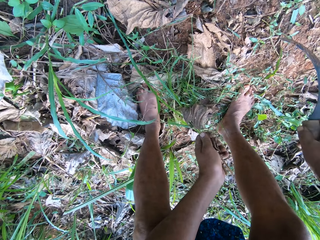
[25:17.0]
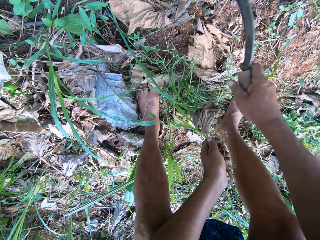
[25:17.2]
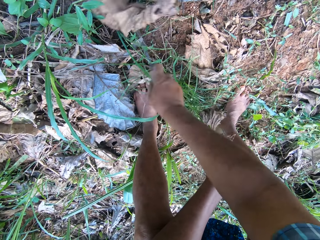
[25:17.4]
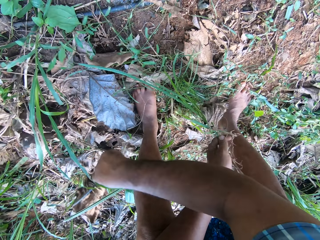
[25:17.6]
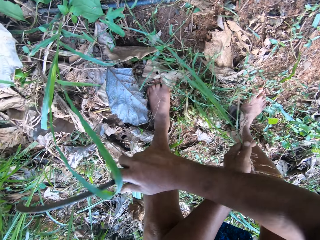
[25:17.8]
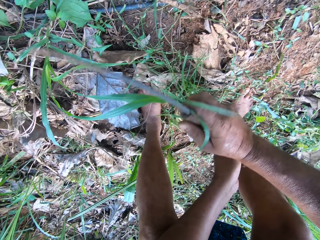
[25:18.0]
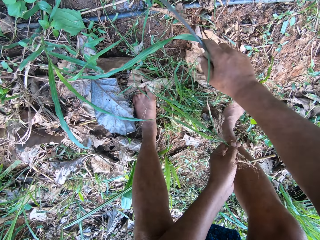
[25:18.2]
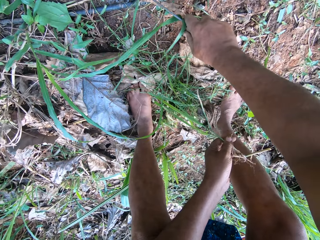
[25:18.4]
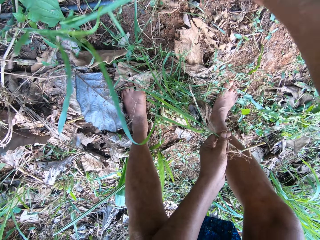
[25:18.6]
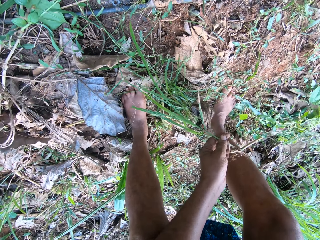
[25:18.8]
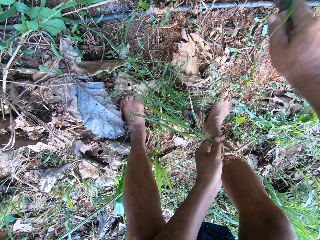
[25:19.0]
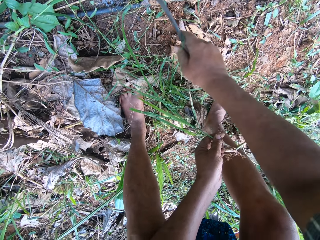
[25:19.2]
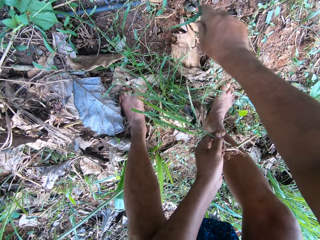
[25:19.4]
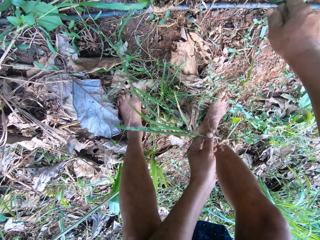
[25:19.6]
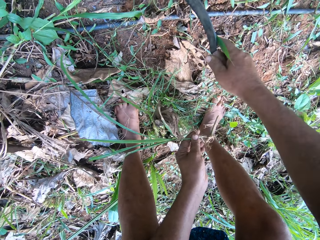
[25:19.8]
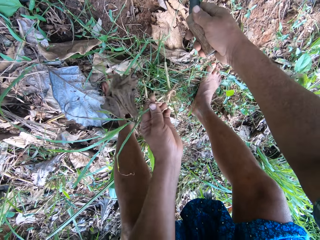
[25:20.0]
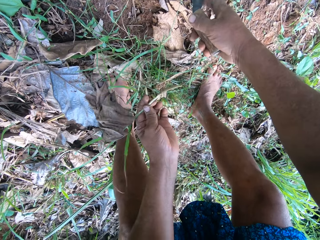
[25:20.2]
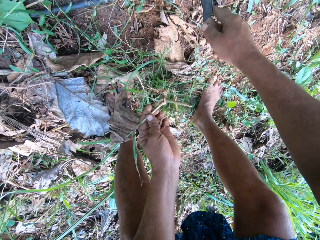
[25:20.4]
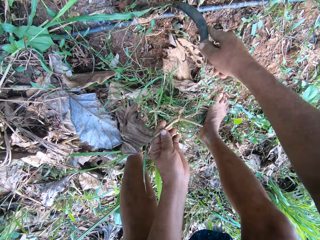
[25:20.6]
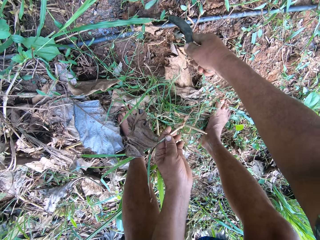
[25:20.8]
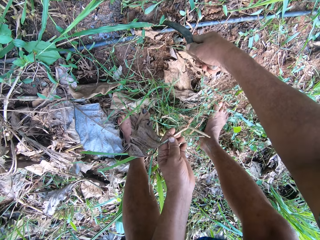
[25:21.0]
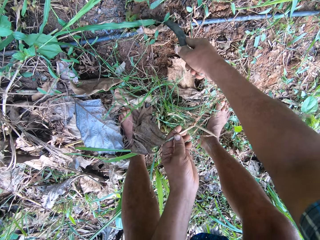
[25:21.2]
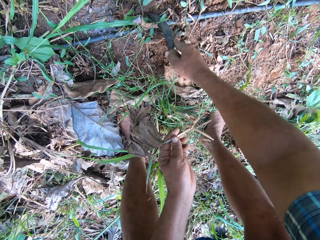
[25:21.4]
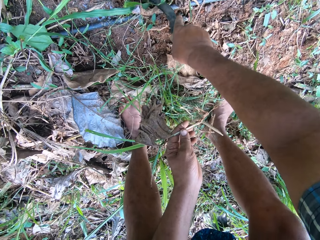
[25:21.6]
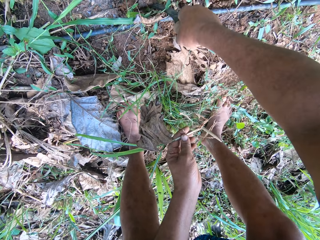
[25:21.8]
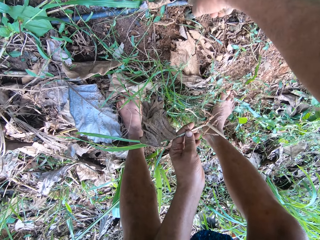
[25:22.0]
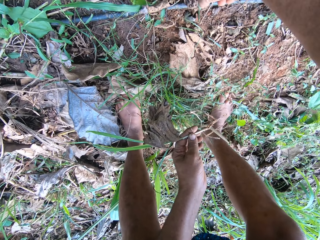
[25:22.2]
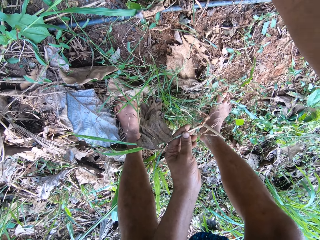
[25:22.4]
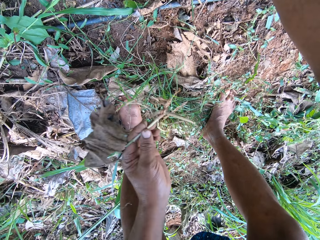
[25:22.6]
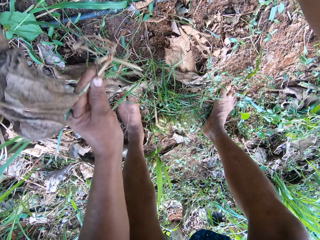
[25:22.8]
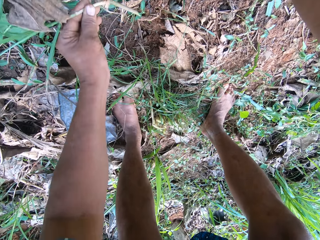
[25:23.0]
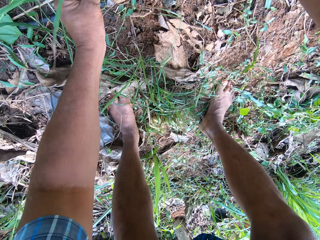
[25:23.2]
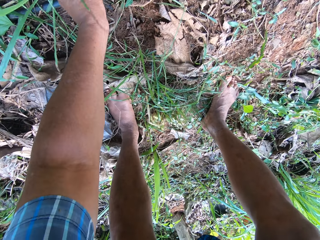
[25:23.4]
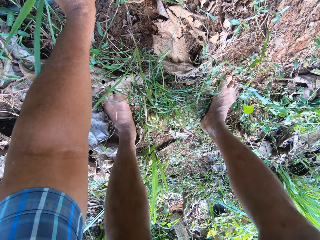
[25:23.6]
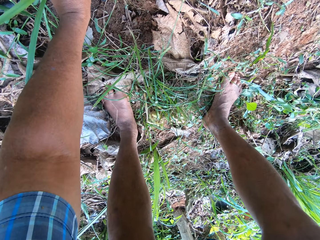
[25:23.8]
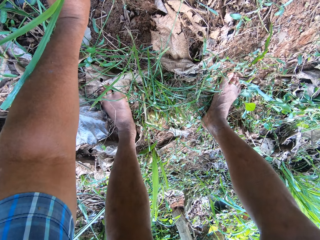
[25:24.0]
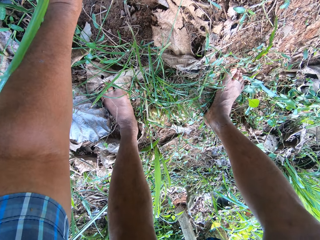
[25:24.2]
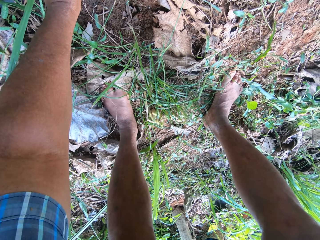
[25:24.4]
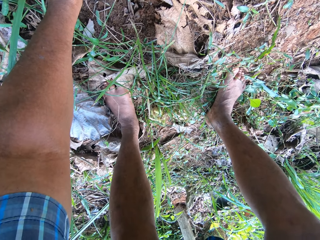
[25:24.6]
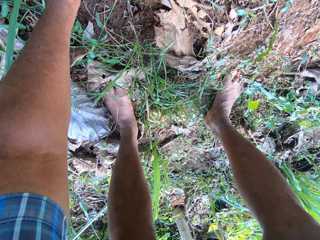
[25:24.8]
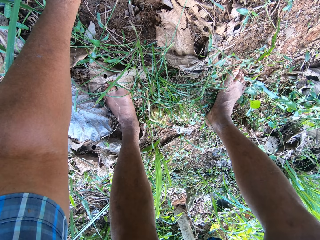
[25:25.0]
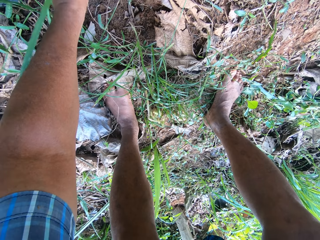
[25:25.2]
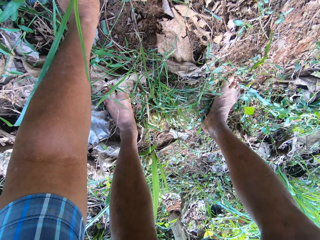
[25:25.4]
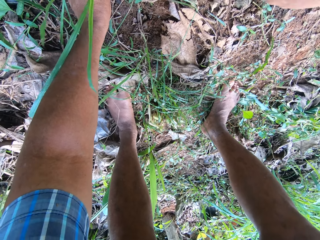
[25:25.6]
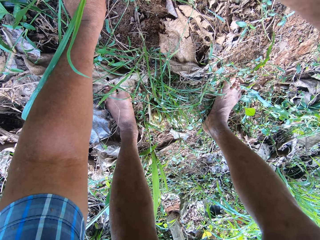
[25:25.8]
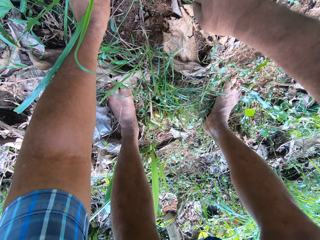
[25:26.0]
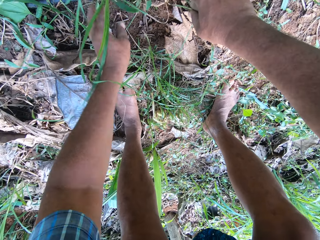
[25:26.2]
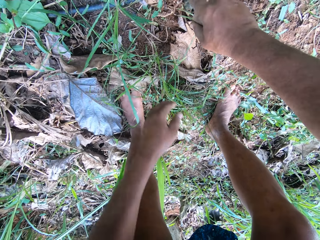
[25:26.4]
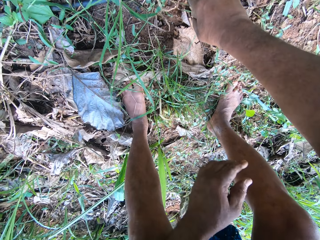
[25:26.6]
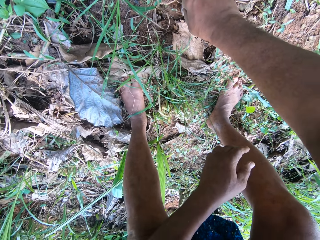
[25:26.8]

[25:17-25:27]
The camera wearer kicks the leaves with the sickle. They dig the ground with the sickle. They dig the ground again. They replant another napier grass root.

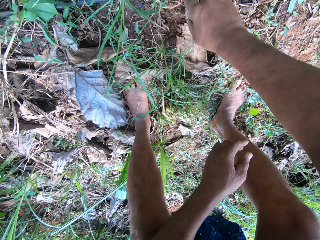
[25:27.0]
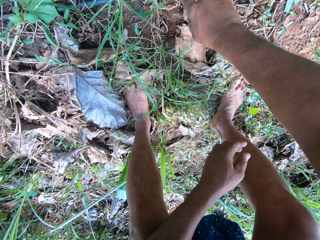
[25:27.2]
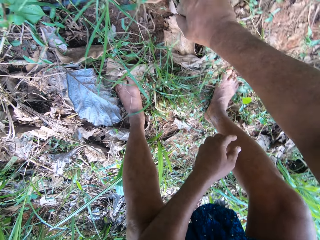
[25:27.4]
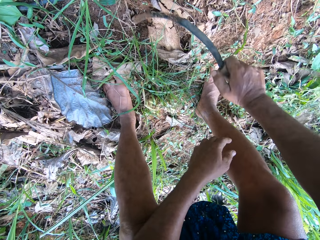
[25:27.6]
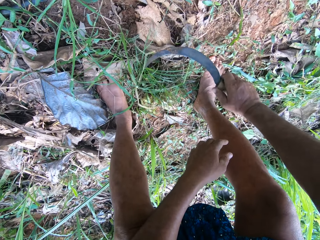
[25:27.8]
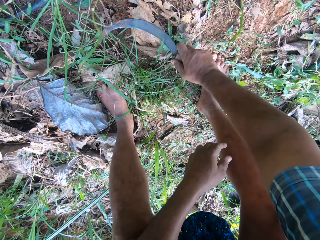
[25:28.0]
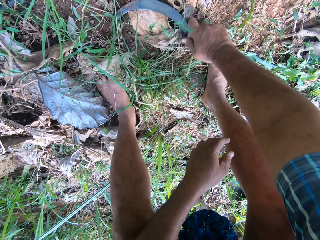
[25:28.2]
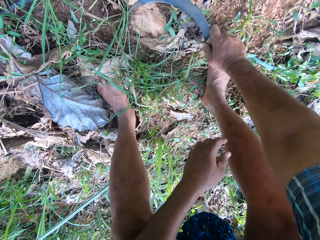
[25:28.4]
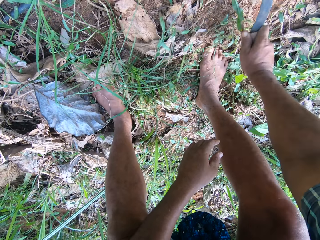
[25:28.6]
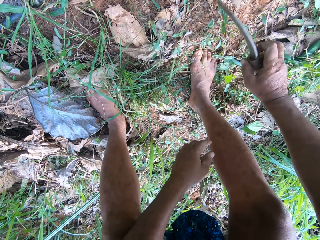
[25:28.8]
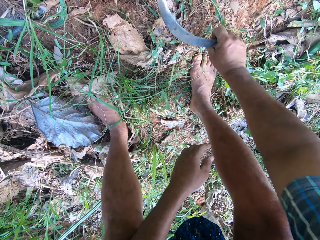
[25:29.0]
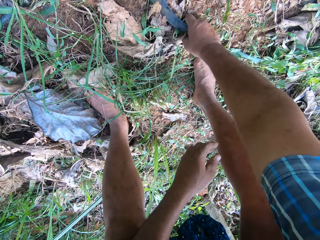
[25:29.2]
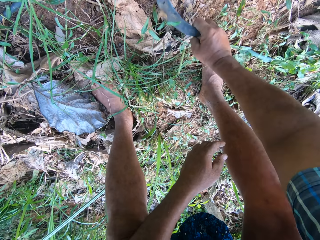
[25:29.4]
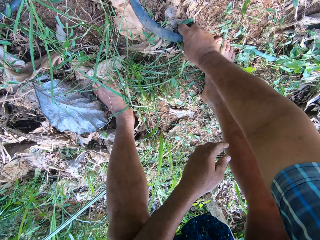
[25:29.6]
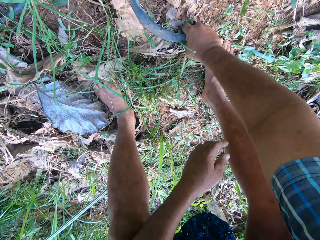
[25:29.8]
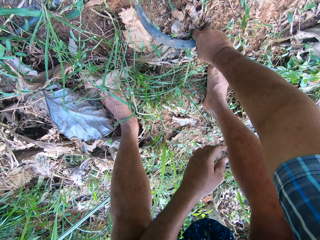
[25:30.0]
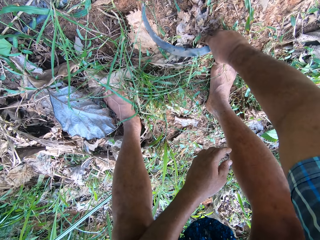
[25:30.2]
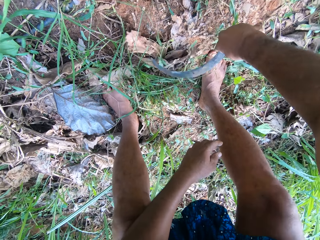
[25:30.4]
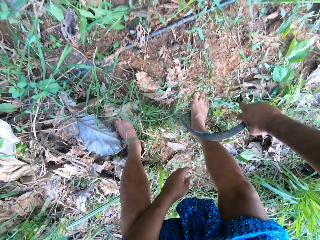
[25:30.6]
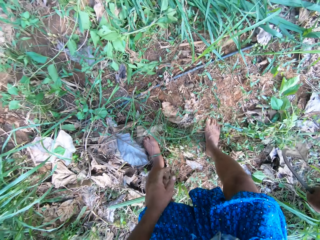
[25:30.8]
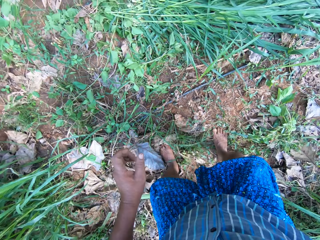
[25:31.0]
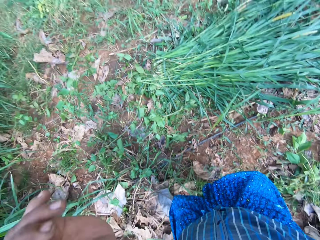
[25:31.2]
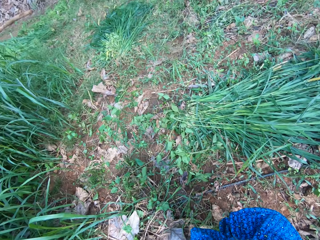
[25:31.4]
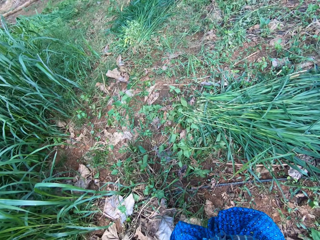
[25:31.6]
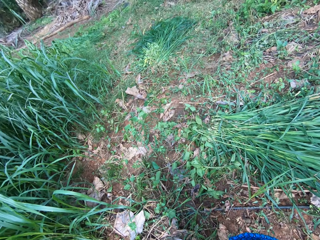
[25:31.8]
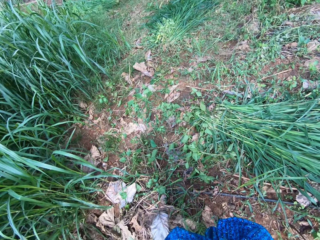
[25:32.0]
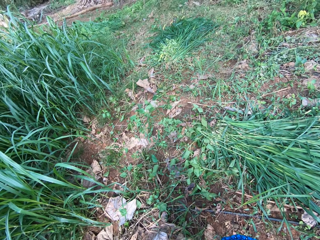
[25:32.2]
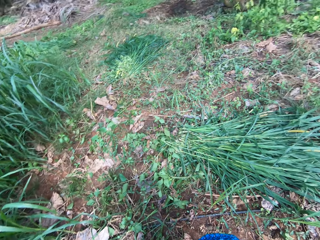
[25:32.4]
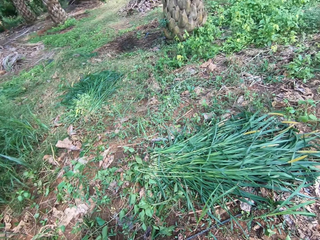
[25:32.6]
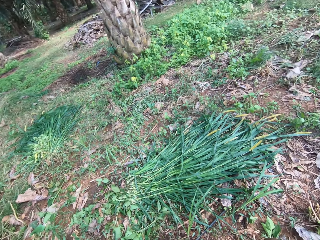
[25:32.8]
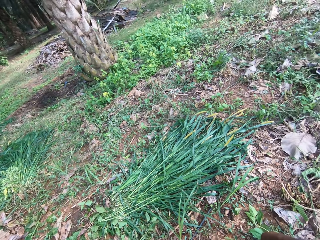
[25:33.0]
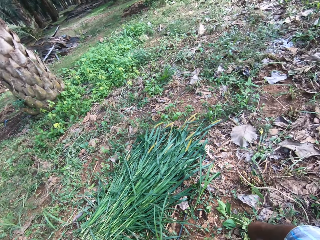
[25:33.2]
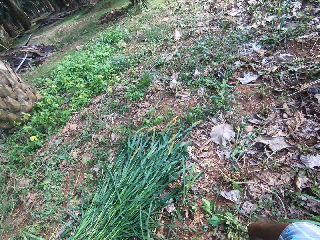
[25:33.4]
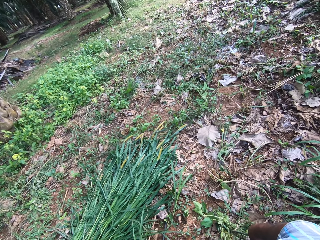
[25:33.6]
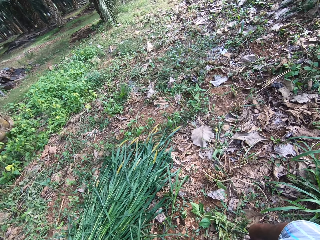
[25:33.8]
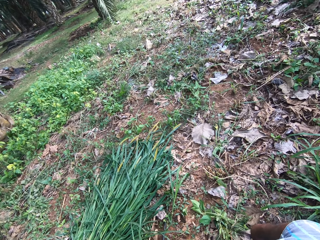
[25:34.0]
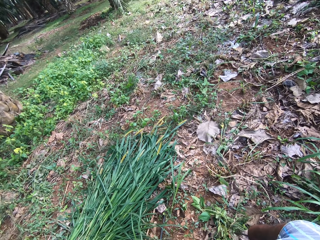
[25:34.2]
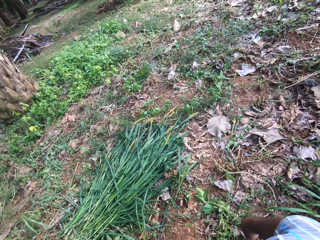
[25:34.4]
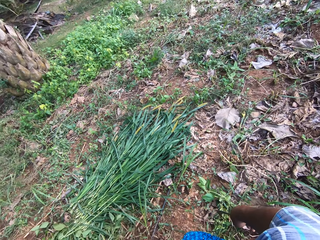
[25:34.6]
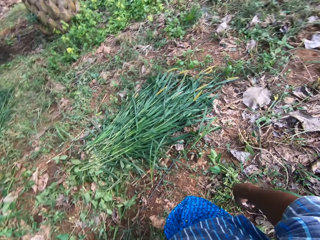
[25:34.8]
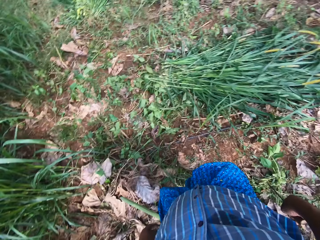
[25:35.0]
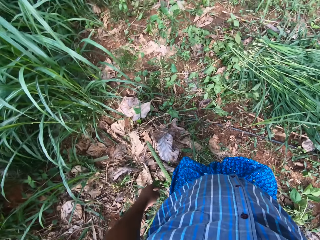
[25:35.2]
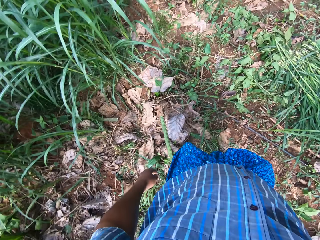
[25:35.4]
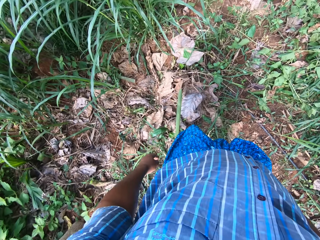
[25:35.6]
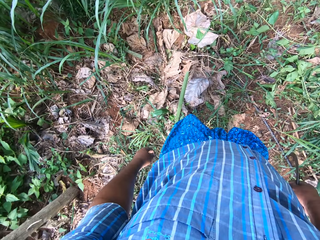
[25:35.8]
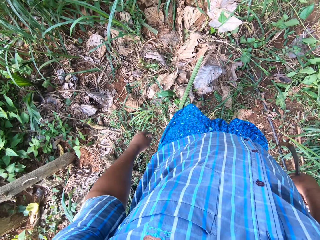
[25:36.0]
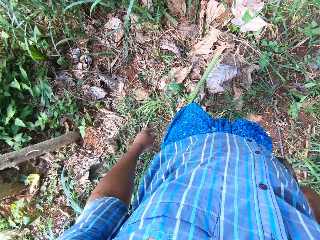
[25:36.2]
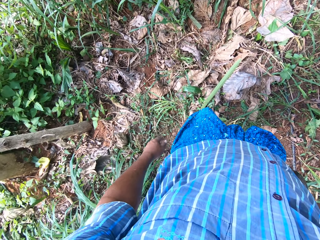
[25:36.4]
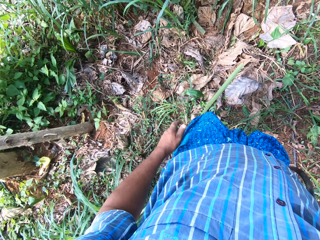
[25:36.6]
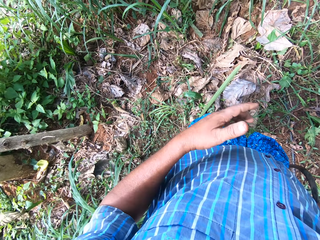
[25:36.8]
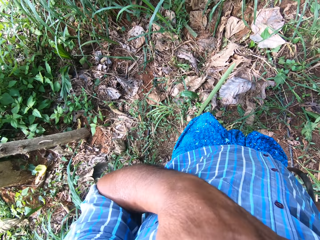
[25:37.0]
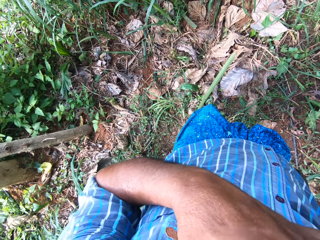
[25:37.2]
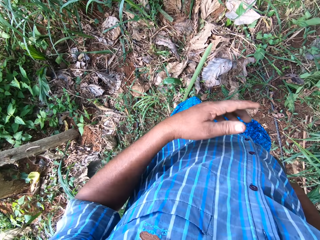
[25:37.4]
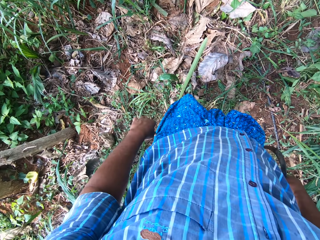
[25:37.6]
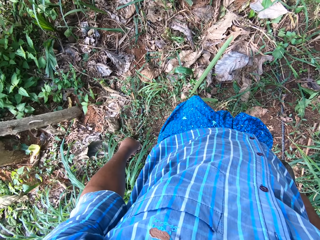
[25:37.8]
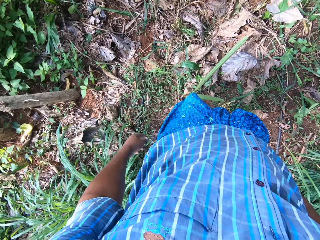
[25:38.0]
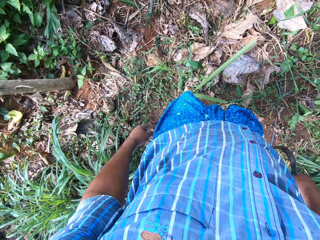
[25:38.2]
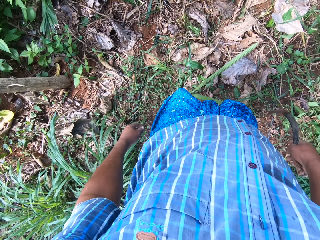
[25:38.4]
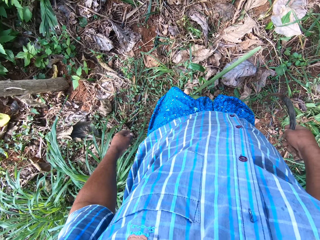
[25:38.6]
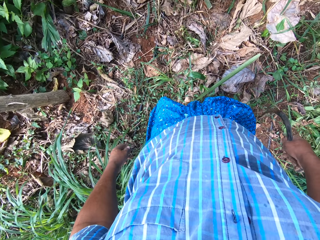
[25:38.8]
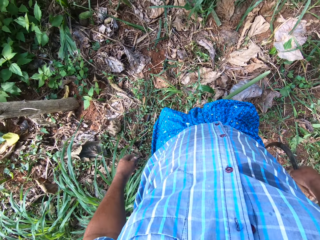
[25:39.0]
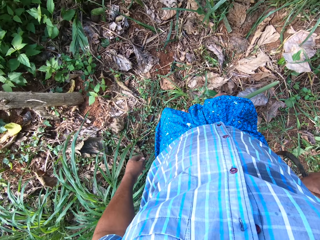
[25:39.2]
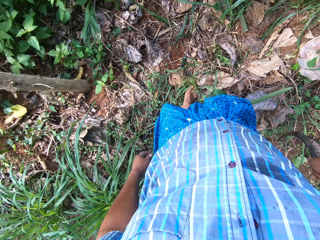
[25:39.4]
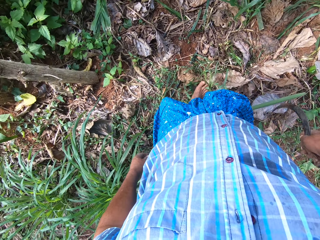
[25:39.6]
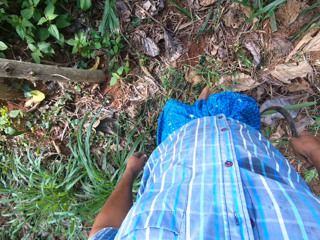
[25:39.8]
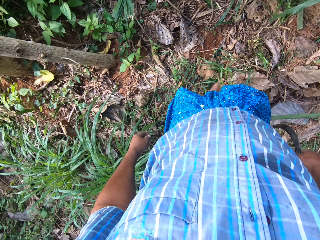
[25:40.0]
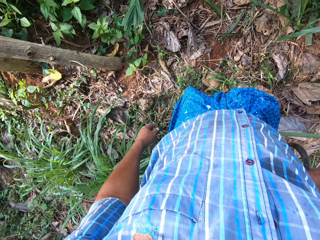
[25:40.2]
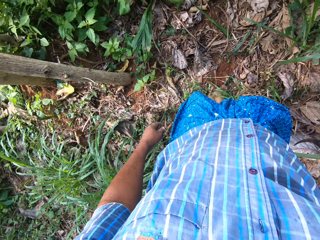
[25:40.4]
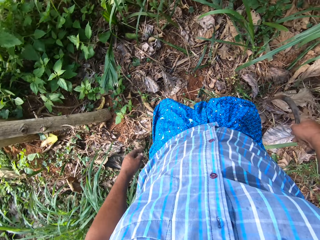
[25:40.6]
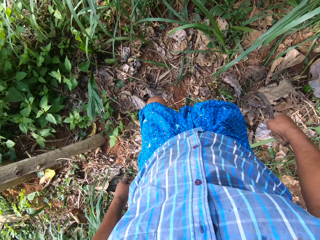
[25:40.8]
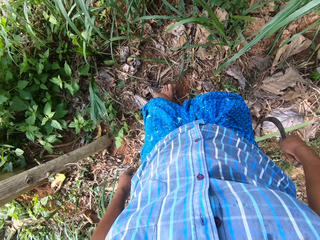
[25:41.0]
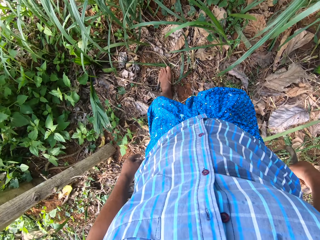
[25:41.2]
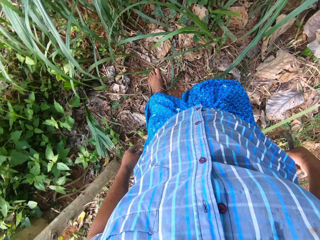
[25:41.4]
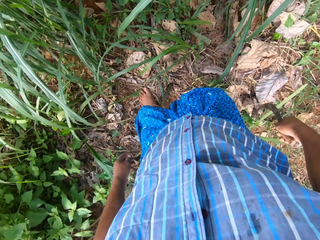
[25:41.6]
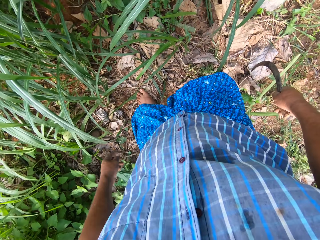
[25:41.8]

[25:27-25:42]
The camera wearer wipes the sickle on a dried leaf. They look around. They move forward.
